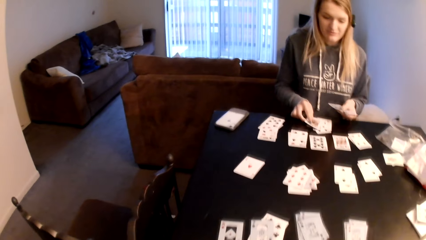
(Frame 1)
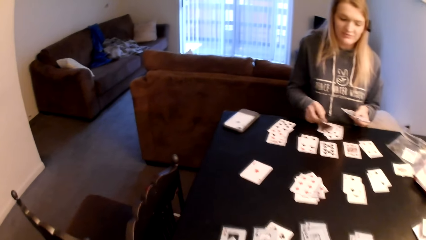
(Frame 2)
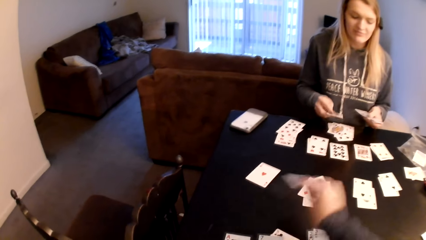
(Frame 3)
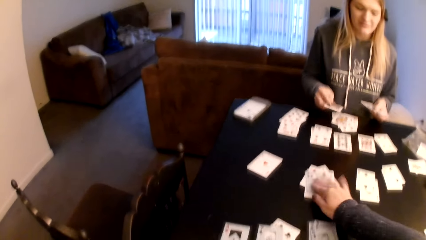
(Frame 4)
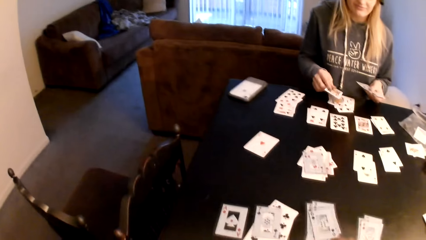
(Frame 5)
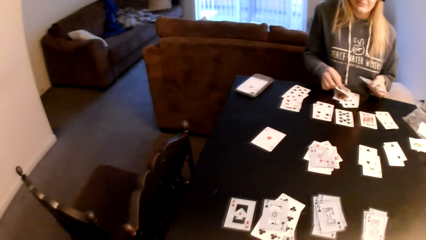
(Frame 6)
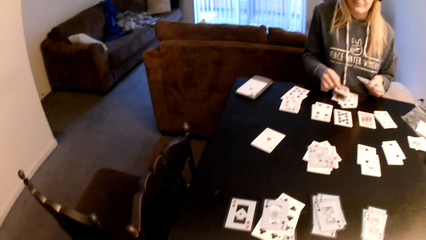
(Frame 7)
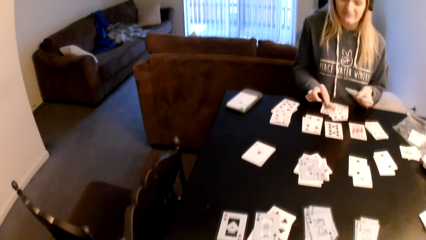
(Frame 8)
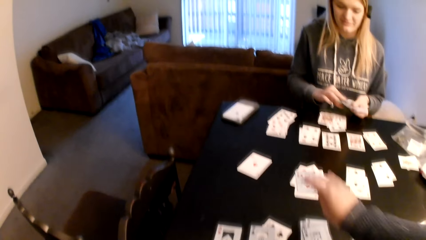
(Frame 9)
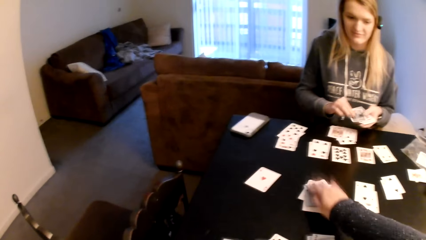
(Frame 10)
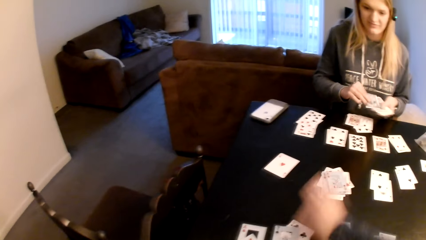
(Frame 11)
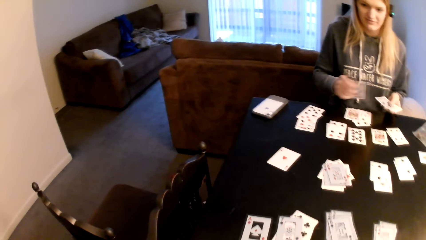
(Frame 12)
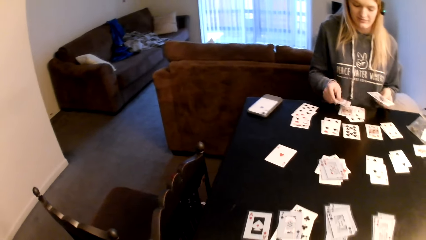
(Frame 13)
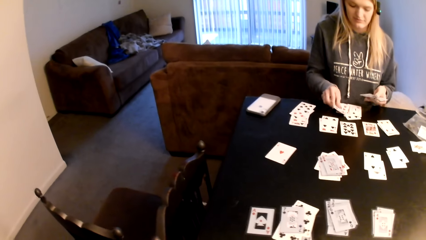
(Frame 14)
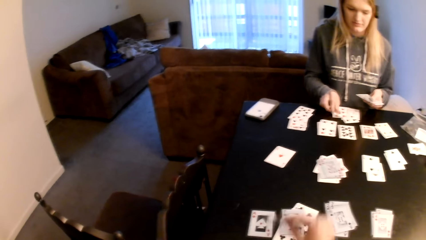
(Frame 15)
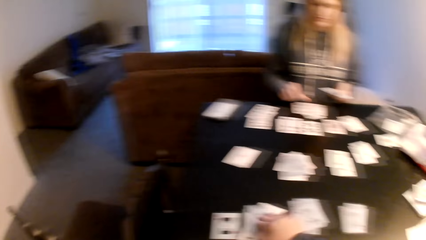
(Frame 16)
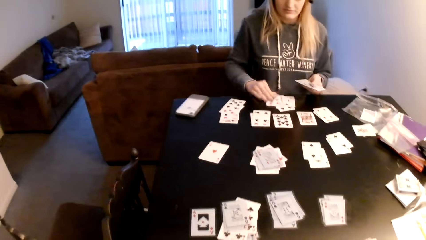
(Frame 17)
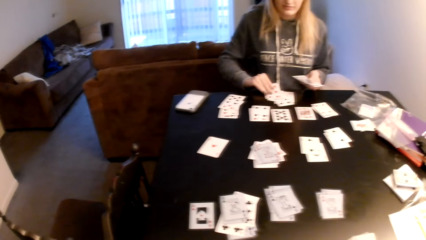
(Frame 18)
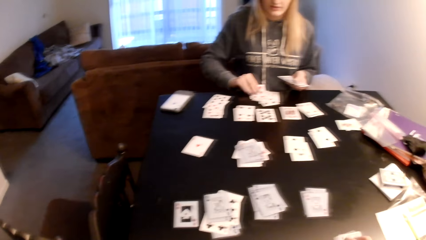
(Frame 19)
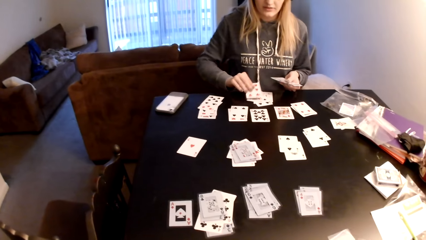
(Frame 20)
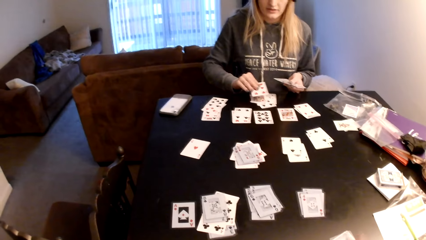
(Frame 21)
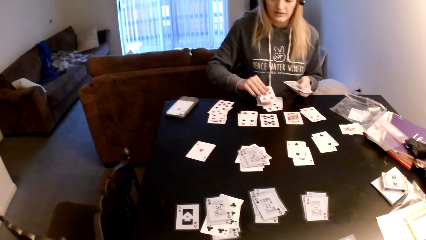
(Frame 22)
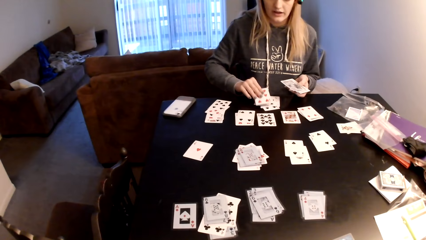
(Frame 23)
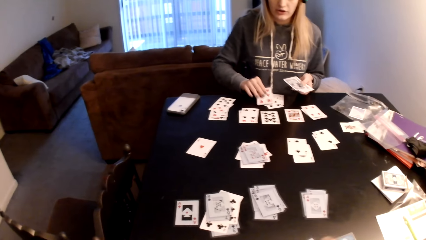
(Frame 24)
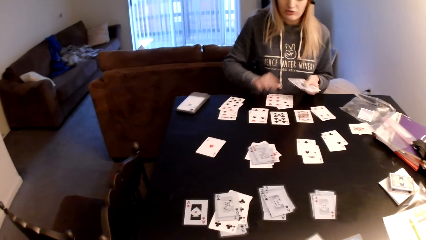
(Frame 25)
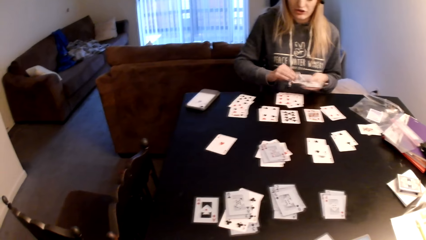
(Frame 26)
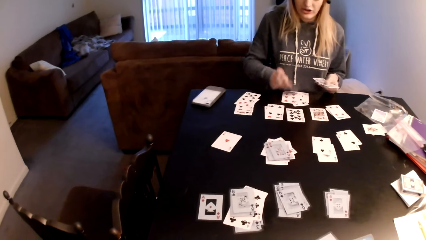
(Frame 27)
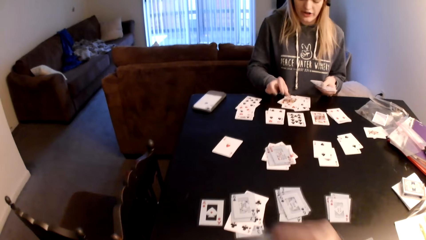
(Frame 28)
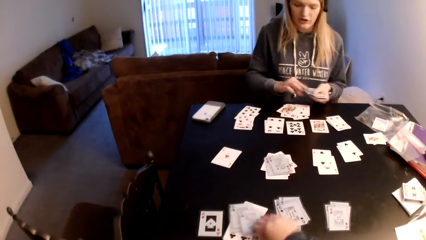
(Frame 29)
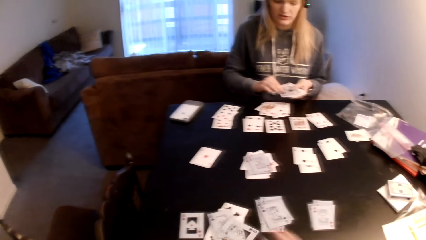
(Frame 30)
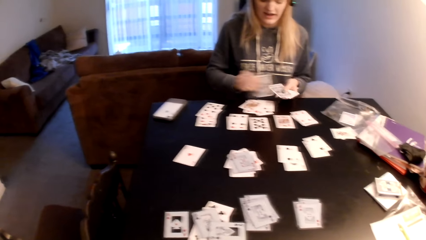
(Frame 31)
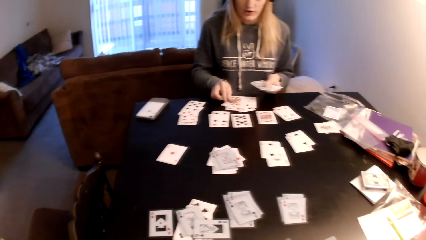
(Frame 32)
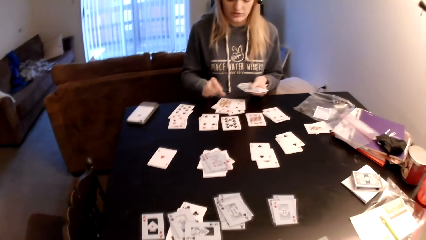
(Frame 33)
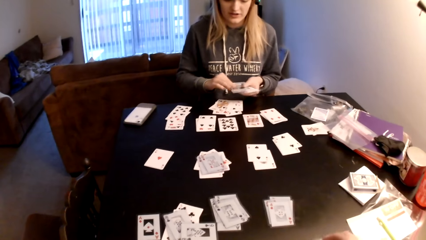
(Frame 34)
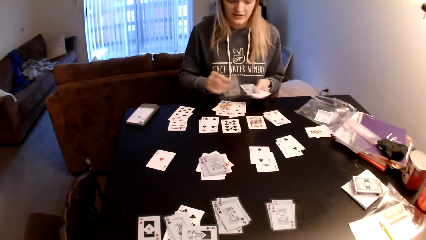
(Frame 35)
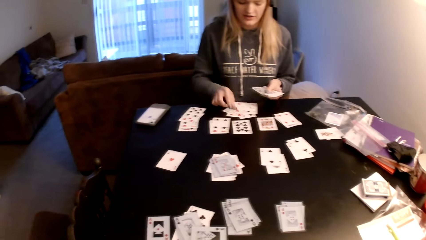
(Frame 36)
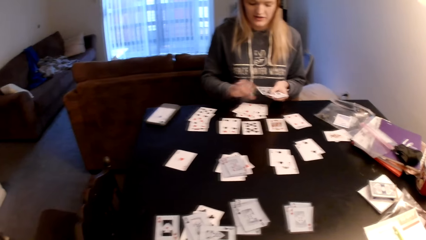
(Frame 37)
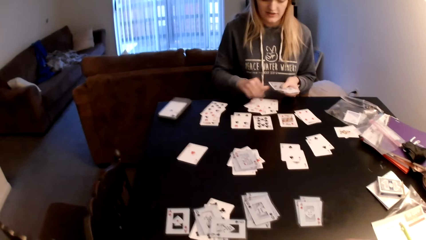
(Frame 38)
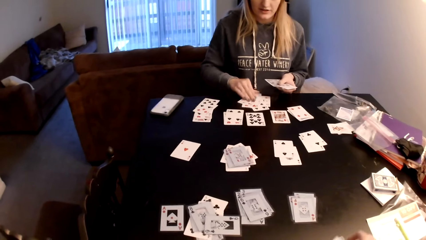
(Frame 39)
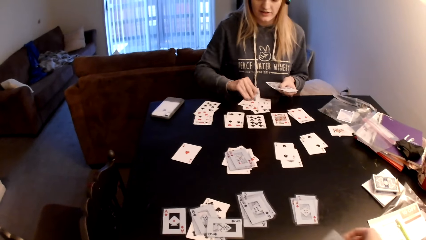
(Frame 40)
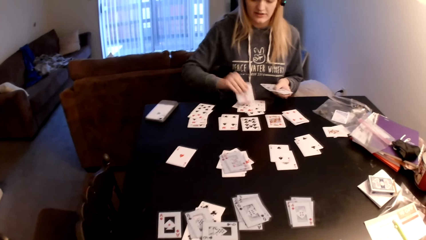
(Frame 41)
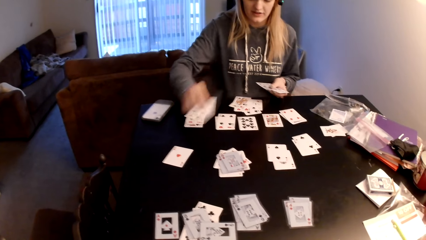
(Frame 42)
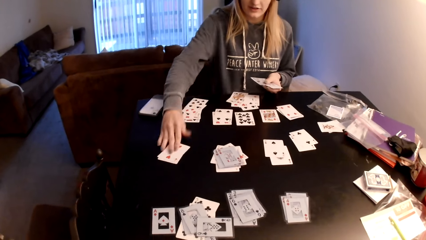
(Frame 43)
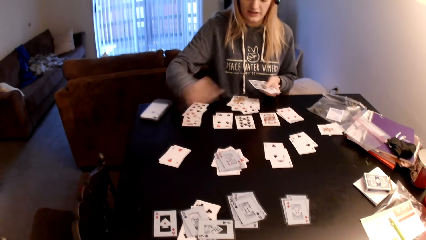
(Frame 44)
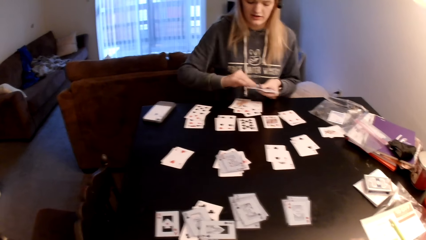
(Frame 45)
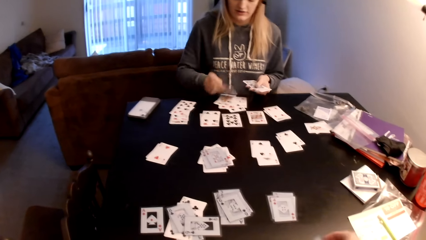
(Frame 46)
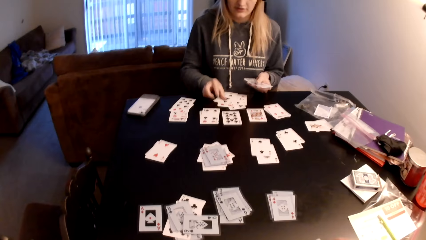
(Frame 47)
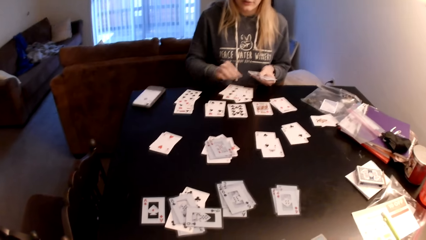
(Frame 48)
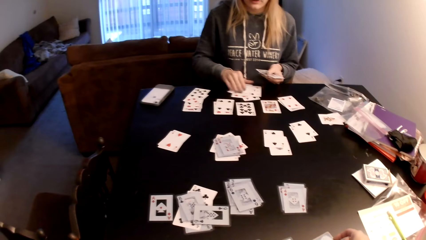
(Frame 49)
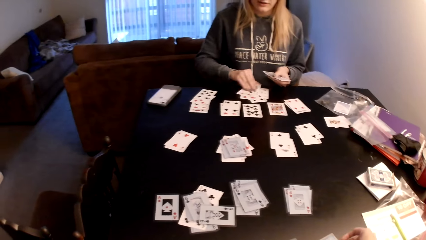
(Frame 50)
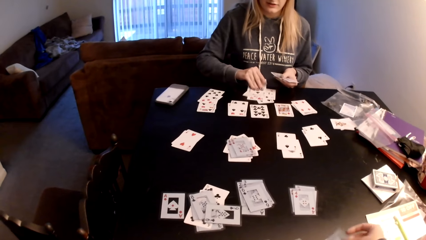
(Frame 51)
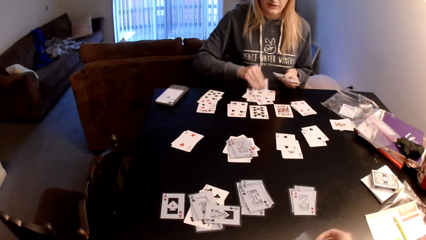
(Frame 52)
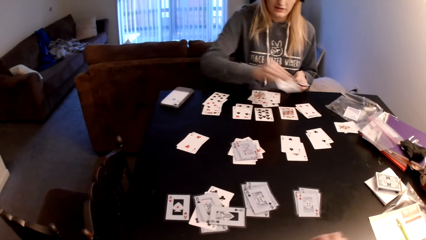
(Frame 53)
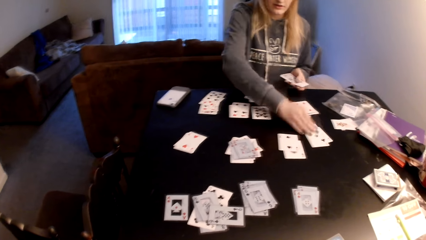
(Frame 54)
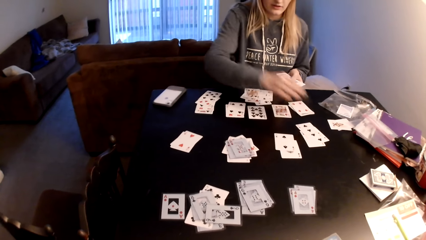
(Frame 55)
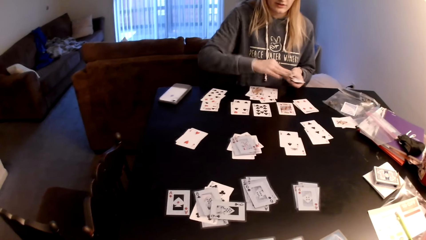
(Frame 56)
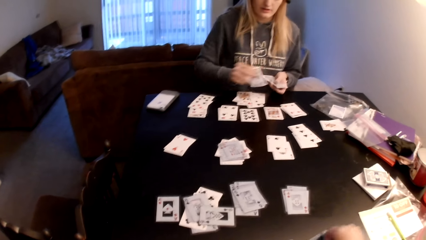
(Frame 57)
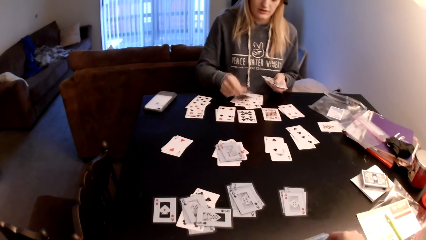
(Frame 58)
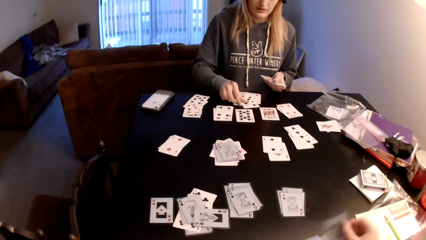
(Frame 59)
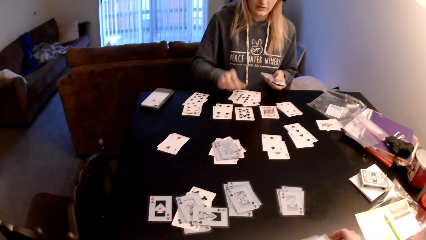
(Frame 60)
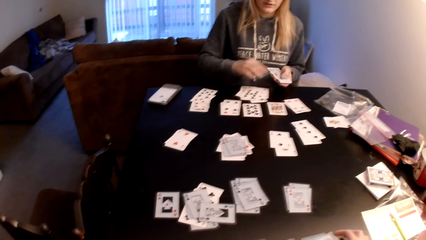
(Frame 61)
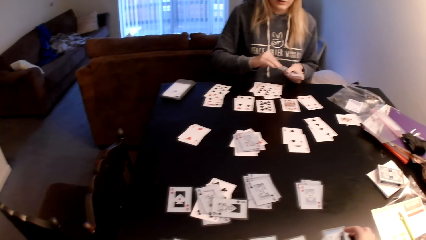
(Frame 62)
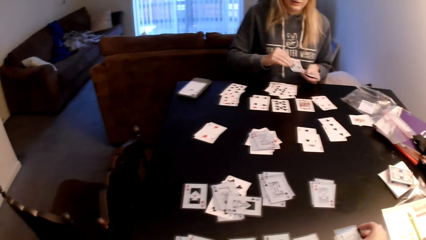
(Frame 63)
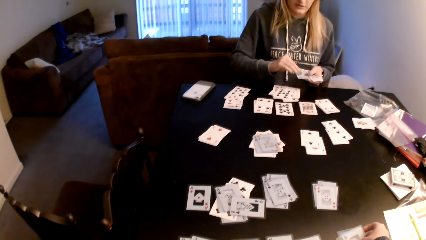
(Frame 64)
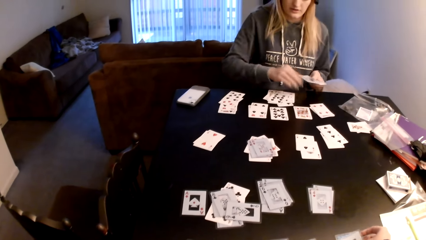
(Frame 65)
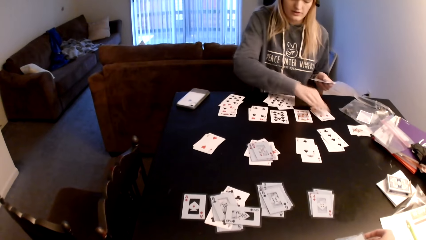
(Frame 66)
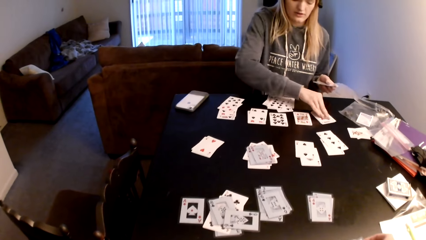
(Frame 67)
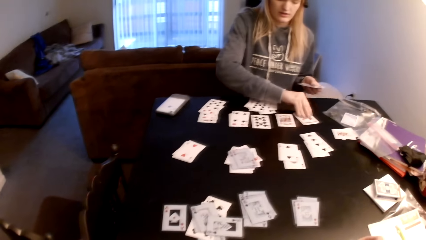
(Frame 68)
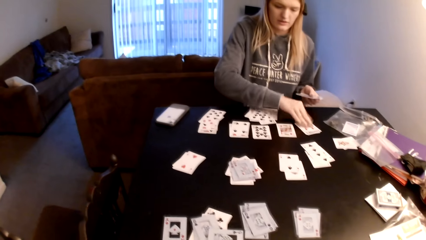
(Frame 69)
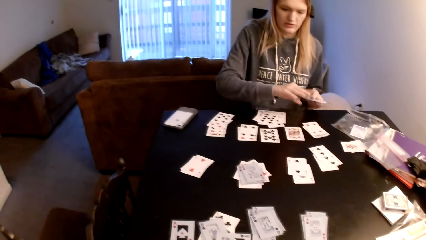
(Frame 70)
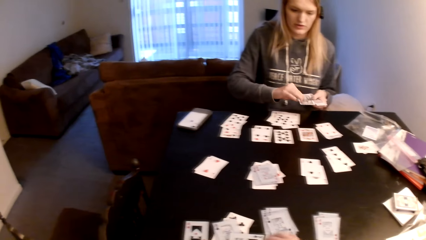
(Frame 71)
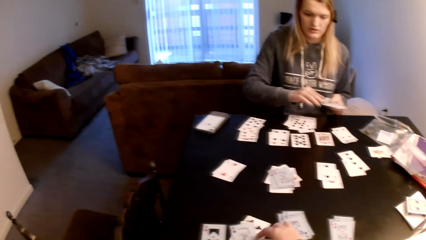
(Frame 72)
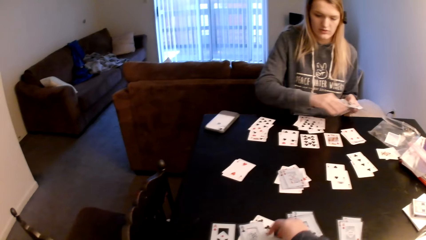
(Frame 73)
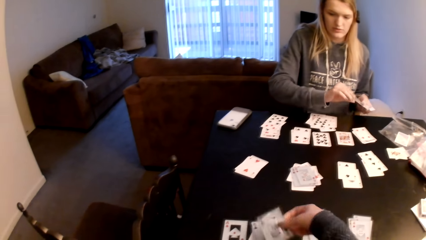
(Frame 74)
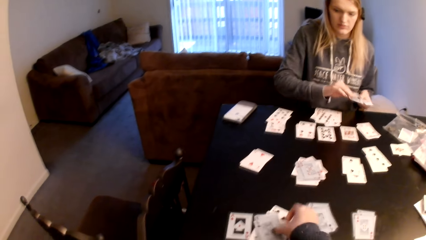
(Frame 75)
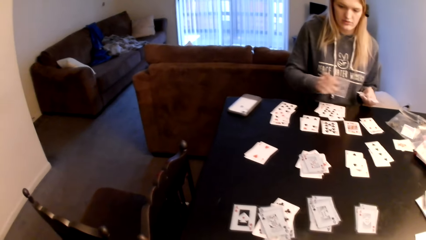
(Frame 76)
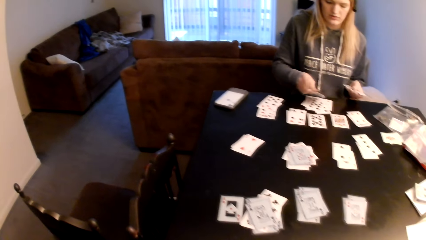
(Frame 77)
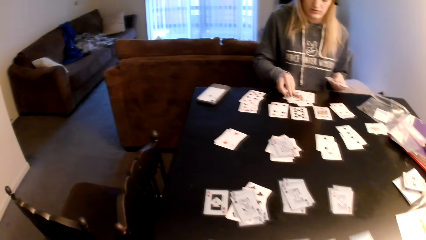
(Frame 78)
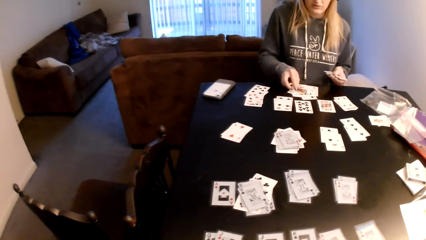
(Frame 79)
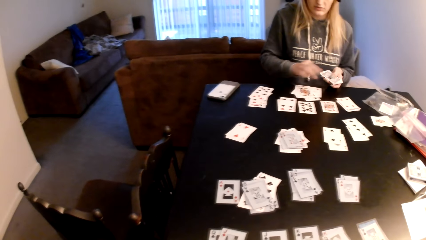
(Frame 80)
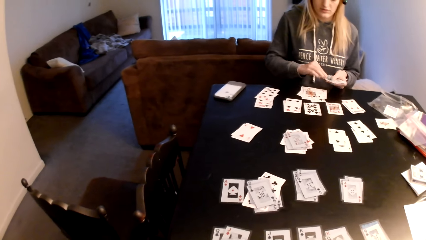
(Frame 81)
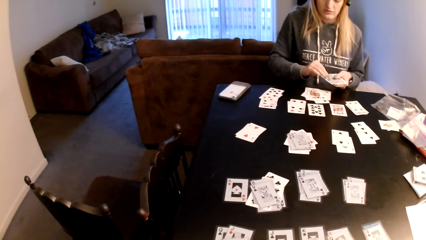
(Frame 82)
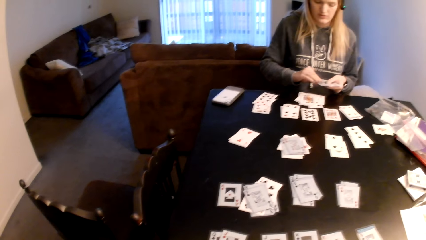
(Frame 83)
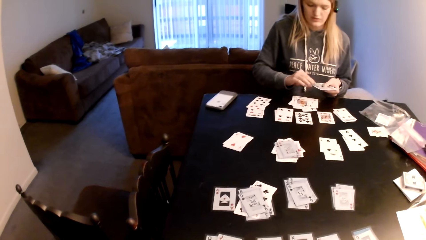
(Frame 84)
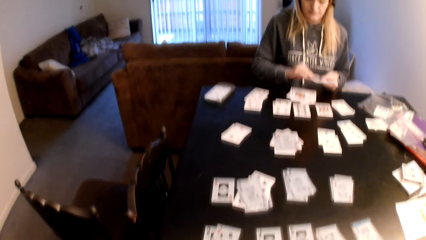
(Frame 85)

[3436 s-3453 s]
The camera wearer looks at the playing cards. They place the playing card on the table. A woman places the playing card on the table. The camera wearer places the playing card on the table. The woman touches the playing cards. She places the playing card on the table. The camera wearer places the playing card on the table. The woman places the playing card on the table. The camera wearer looks at the playing cards. The woman places the playing card on the table. The camera wearer looks at the playing cards. The woman places the playing card on the table. The camera wearer touches the playing cards. The woman places the playing card on the table. The camera wearer touches the playing cards.
